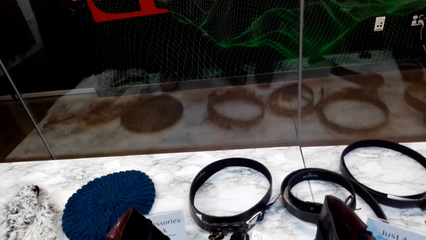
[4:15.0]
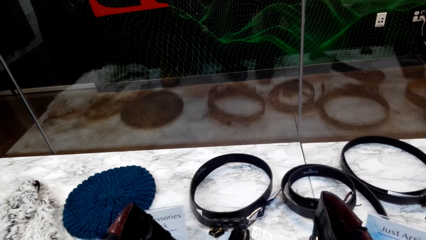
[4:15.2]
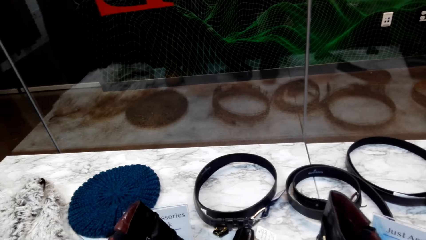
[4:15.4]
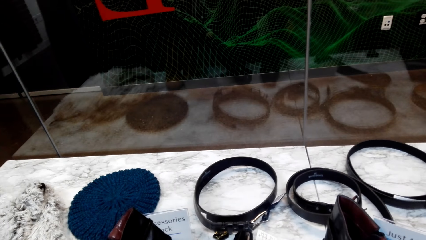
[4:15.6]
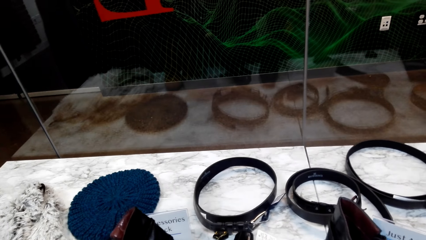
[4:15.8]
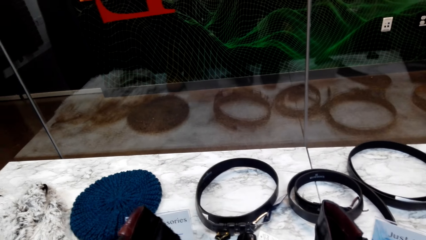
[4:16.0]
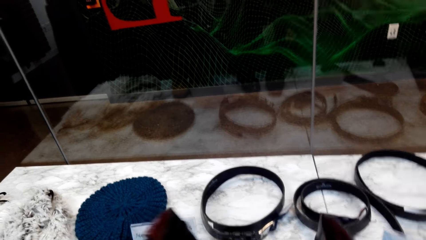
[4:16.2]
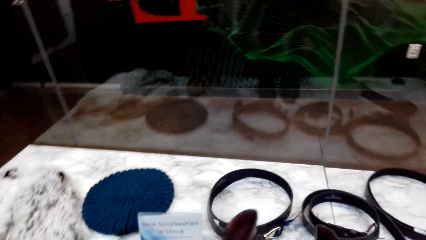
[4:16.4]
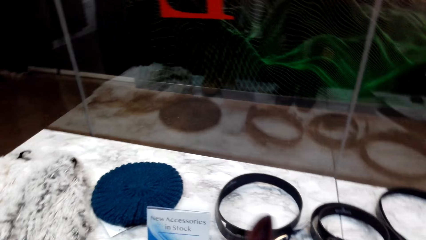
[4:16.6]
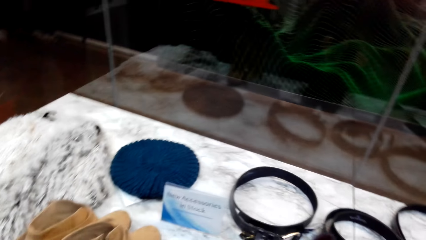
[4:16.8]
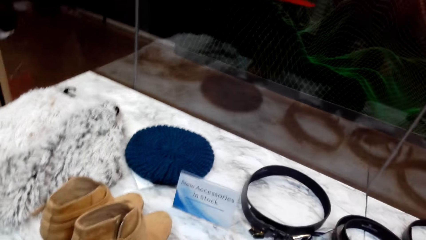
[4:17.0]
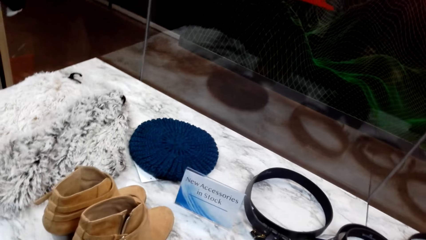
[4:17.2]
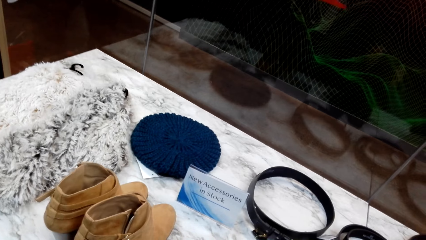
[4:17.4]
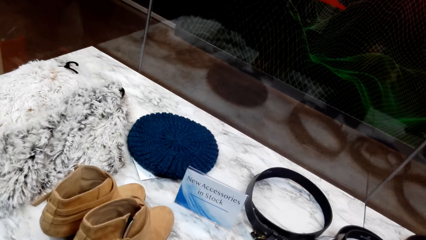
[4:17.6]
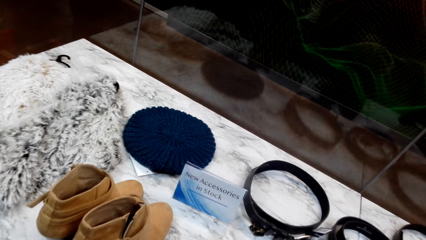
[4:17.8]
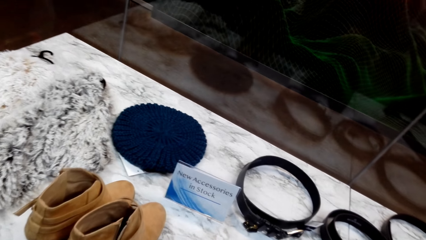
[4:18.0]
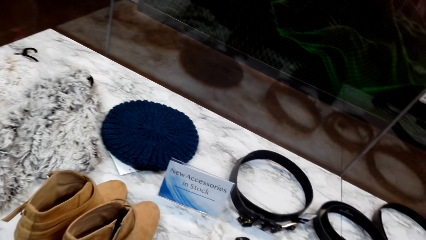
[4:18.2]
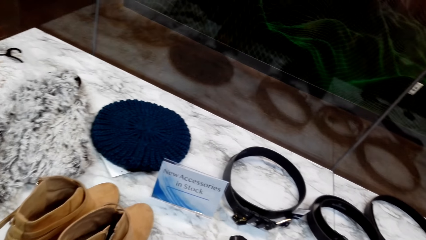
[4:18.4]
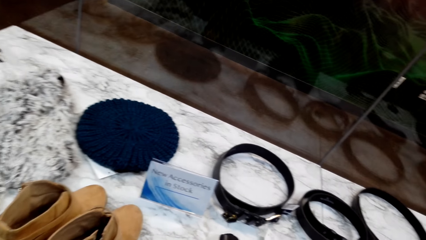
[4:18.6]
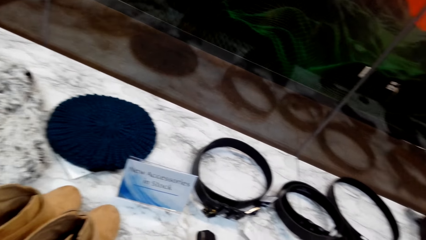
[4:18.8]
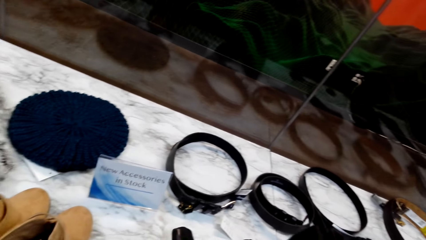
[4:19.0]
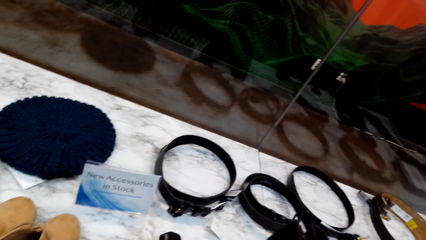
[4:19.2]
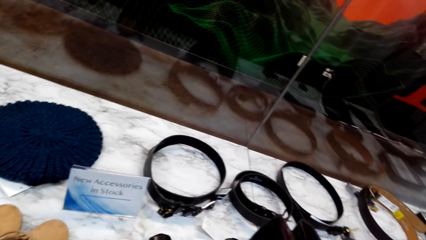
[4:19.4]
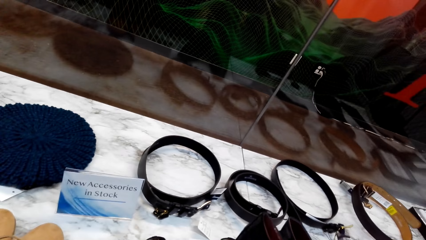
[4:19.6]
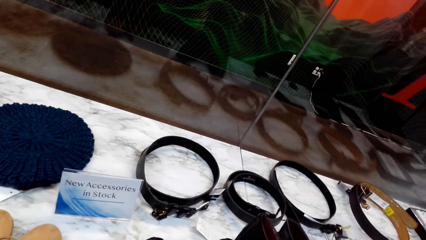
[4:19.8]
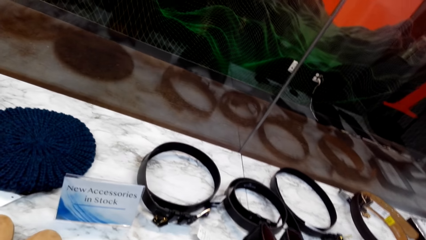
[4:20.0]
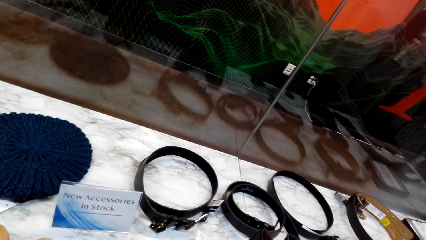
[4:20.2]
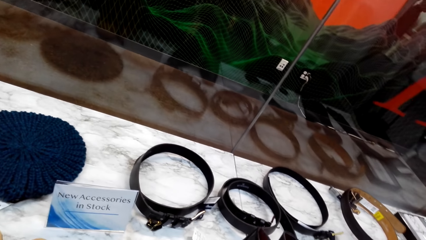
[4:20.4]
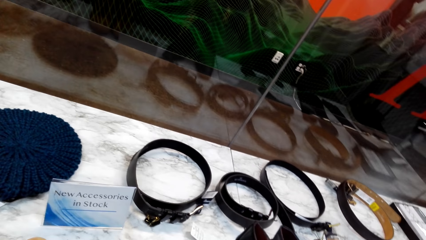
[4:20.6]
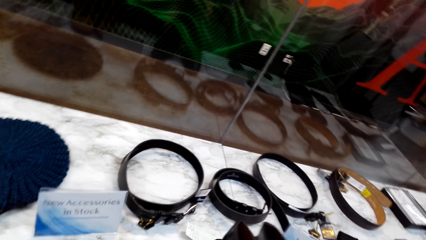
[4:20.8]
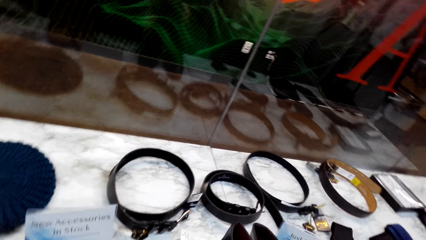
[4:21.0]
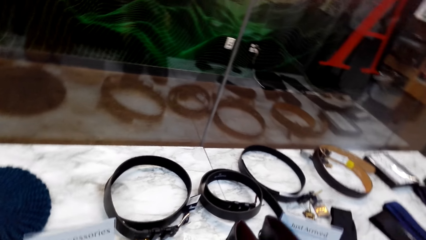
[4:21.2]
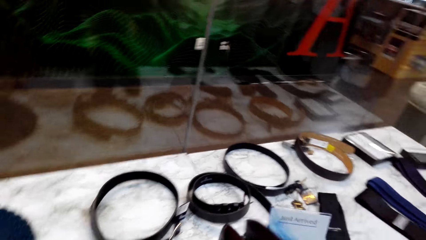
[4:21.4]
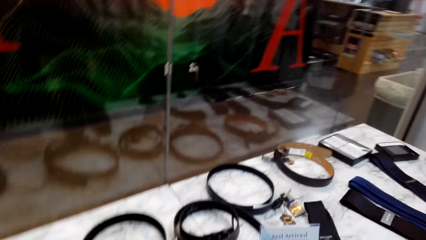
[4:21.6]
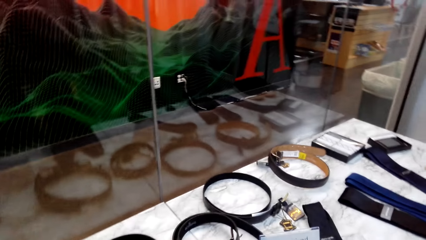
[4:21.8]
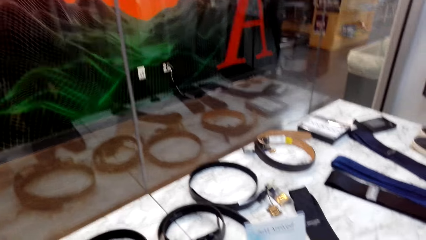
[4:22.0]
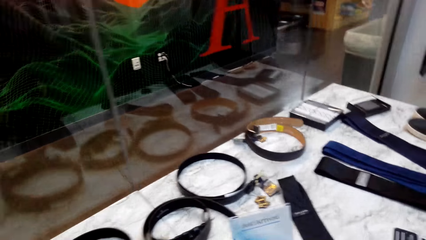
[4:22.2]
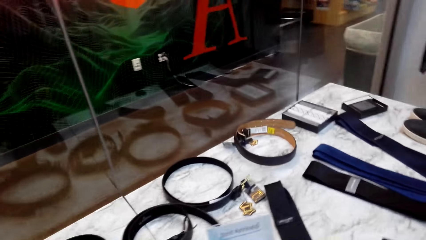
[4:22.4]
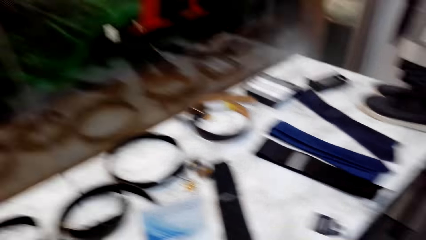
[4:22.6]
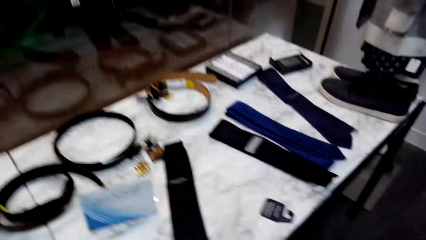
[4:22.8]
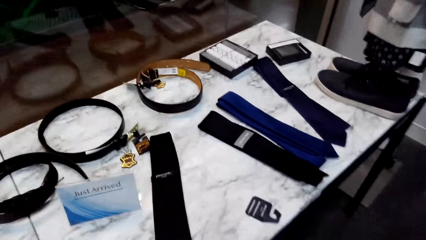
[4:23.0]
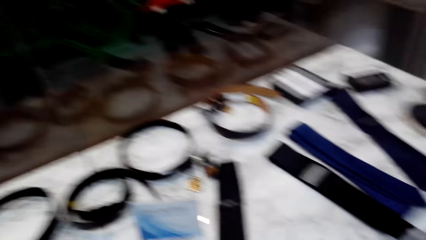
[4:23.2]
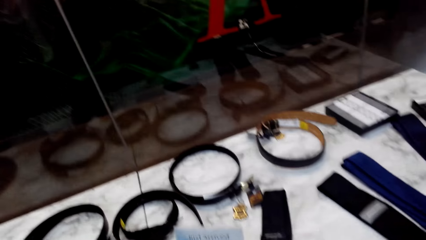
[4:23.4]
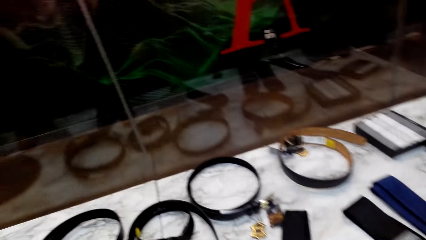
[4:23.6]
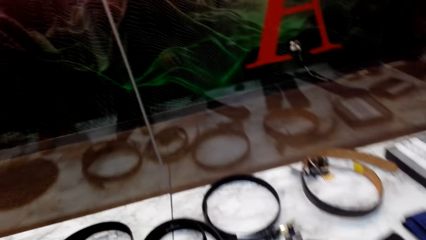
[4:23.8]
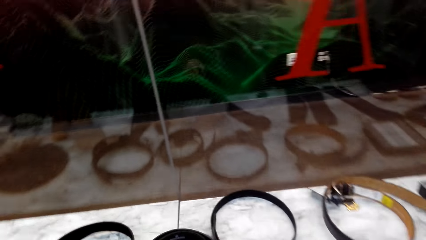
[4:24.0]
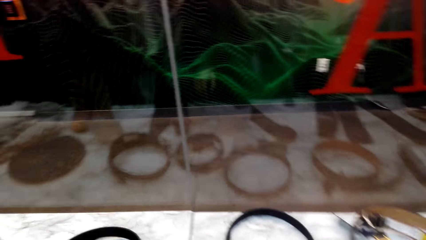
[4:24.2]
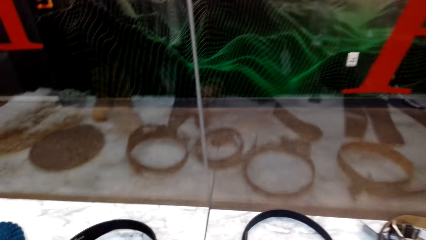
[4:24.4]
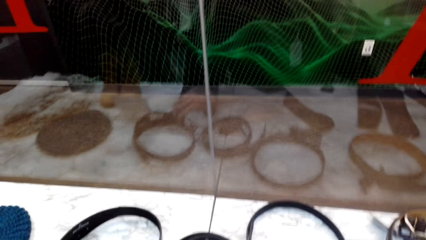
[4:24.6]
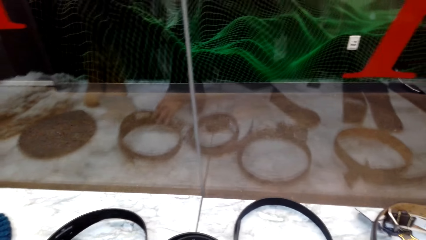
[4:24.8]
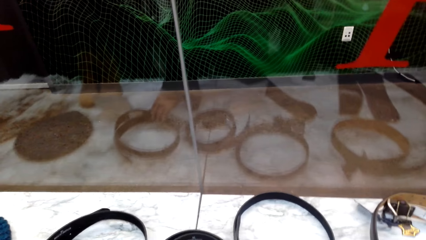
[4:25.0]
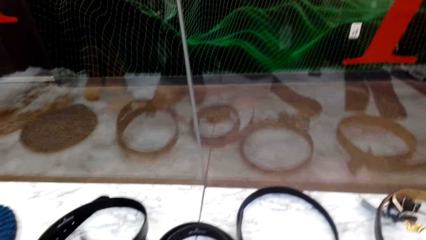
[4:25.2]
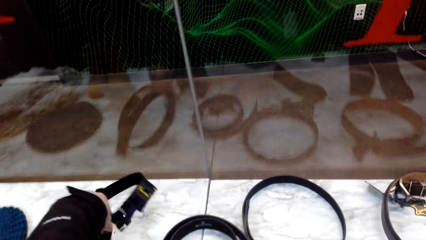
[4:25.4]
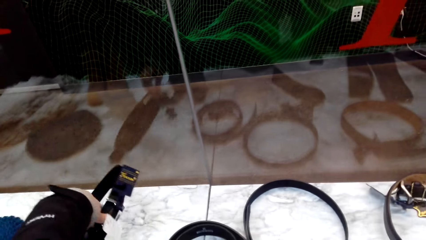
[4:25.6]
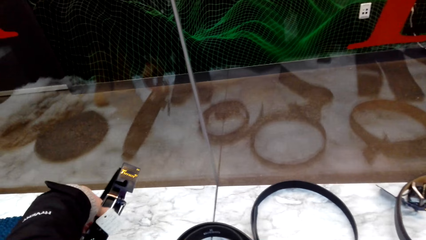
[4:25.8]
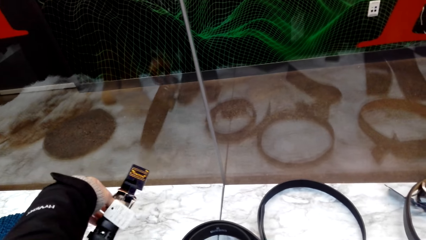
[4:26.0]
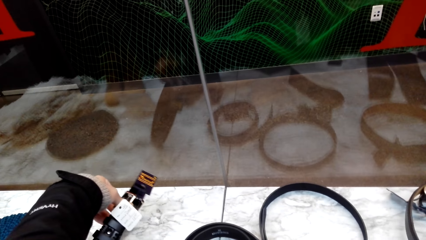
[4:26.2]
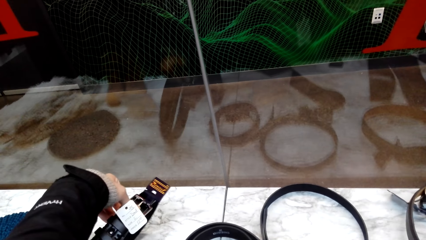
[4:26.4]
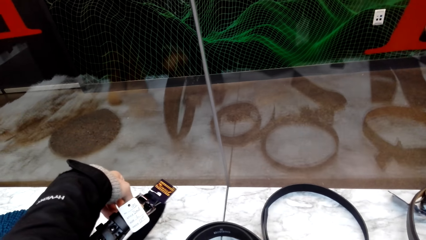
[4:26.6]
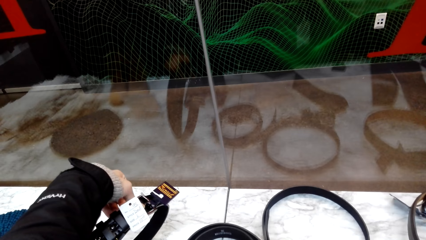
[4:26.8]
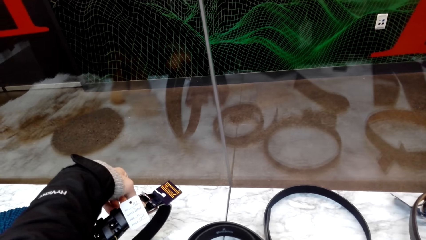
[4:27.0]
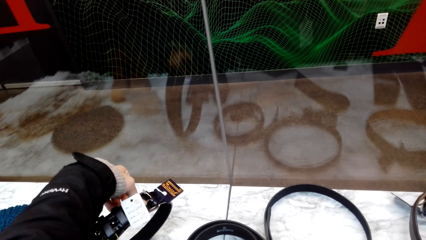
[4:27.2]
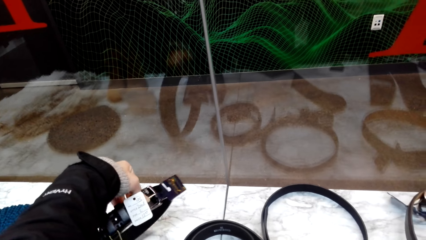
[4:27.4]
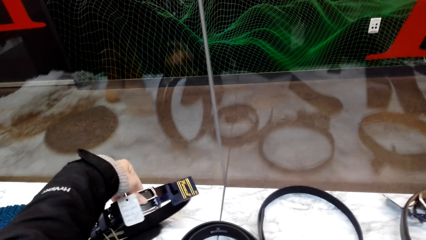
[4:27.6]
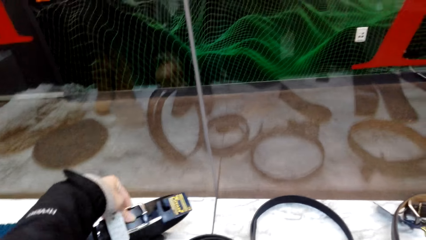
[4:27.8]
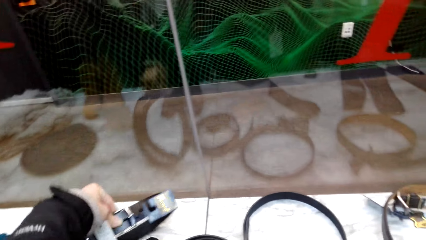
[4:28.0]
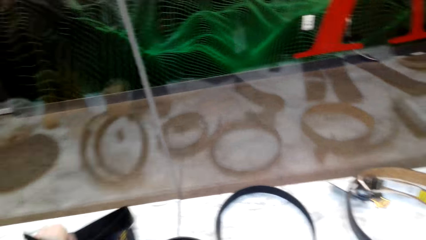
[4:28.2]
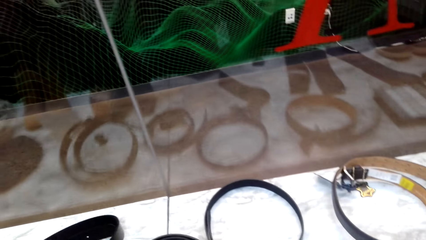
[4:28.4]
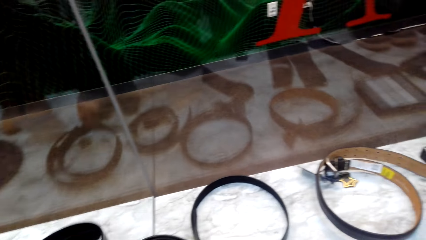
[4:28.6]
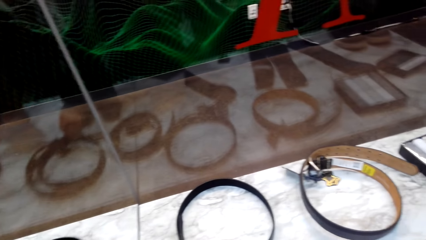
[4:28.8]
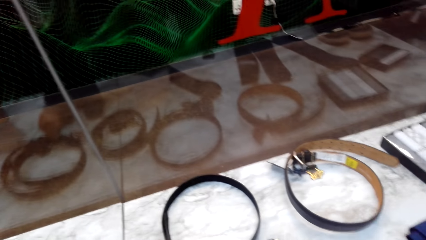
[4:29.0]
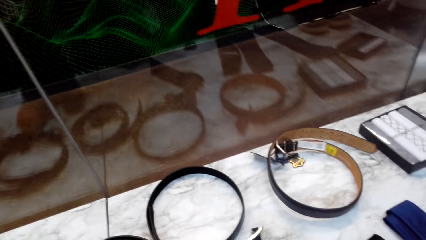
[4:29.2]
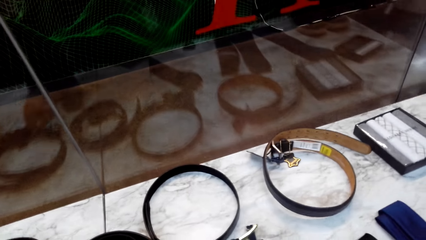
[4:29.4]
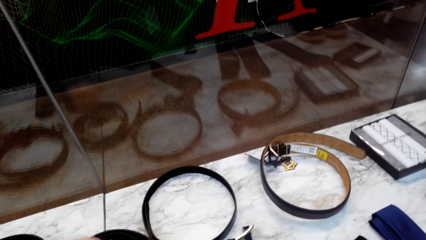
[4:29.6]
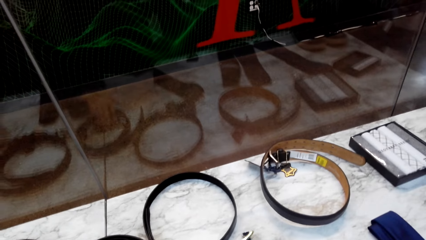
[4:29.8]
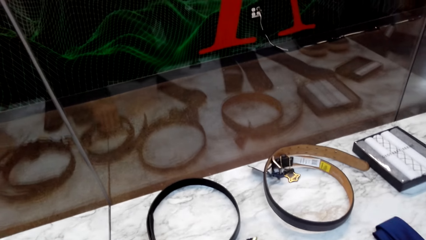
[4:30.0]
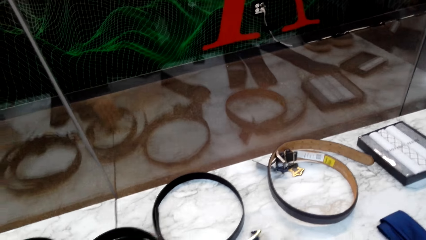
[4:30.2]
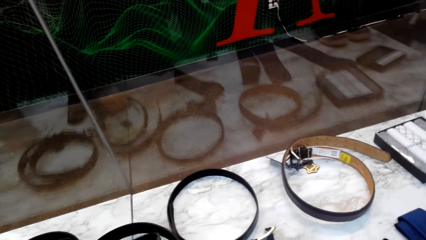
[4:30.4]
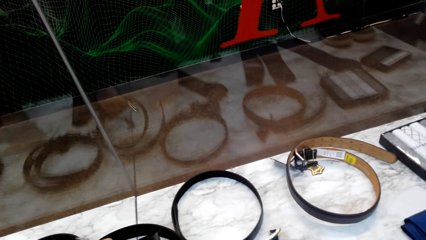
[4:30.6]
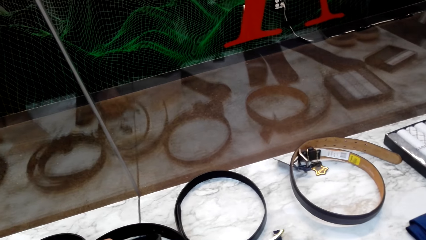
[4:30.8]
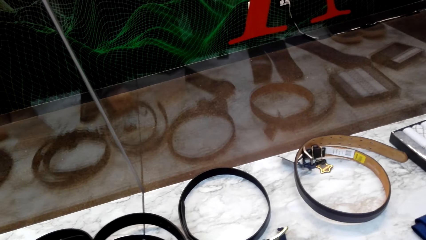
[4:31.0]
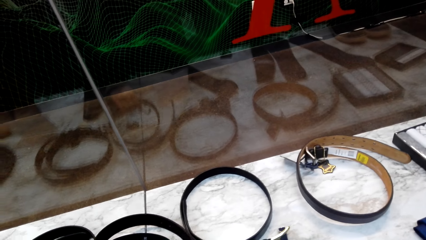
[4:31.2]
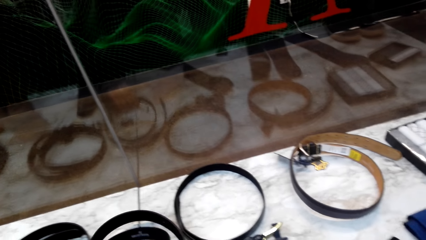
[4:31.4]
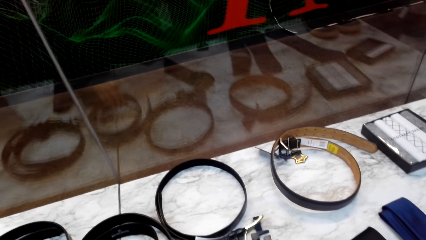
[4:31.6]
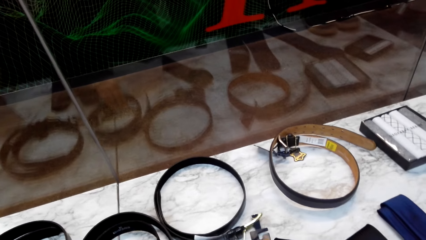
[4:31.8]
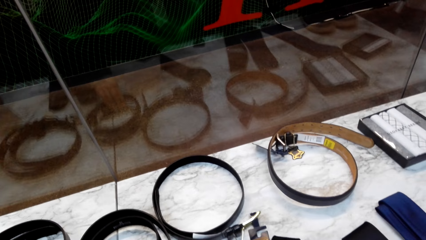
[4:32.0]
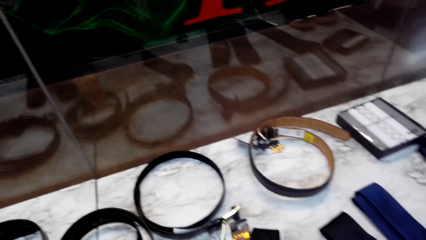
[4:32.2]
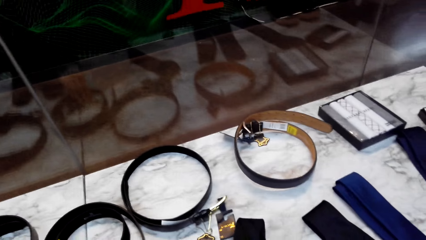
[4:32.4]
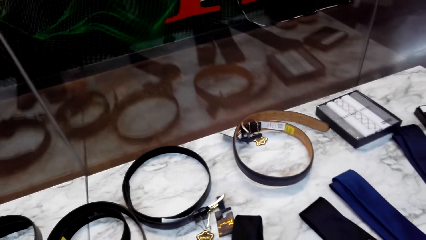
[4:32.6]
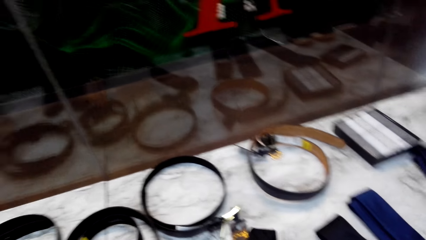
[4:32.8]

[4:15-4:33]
The camera wearer holds shoe boots. They move. They hold belts. They pick up a belt. They look at the price tag. They place down the belt.
